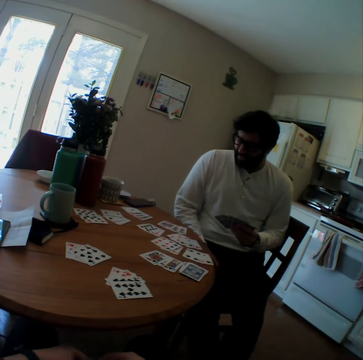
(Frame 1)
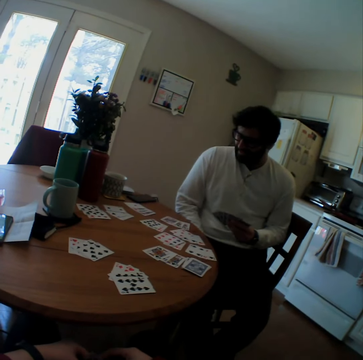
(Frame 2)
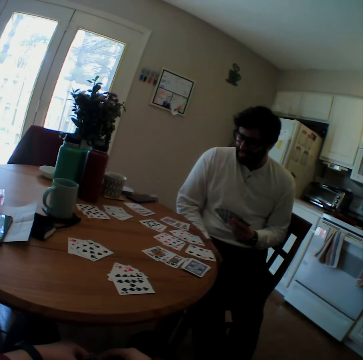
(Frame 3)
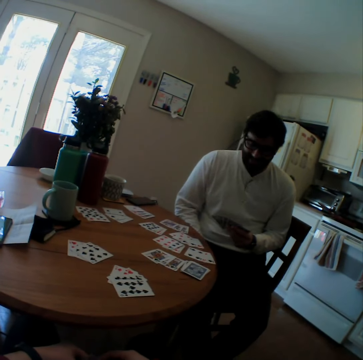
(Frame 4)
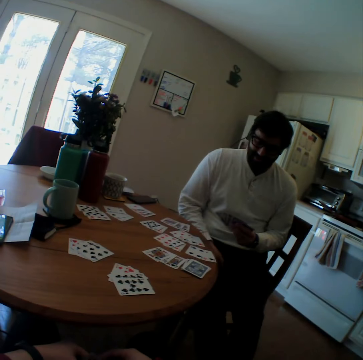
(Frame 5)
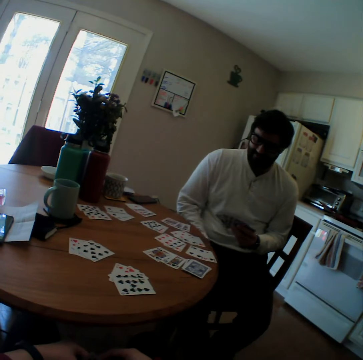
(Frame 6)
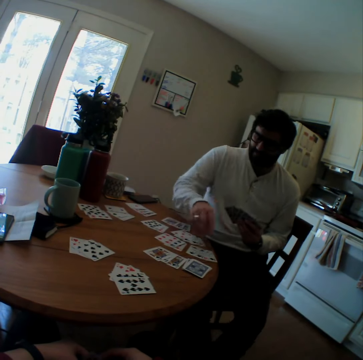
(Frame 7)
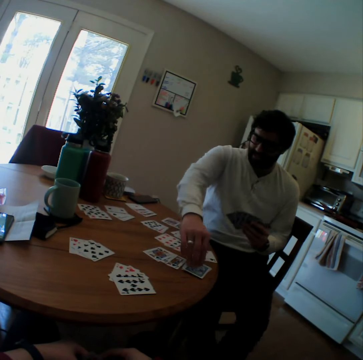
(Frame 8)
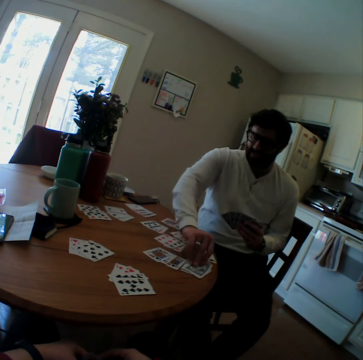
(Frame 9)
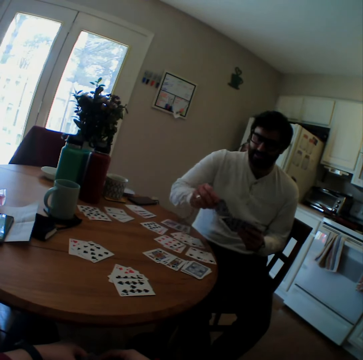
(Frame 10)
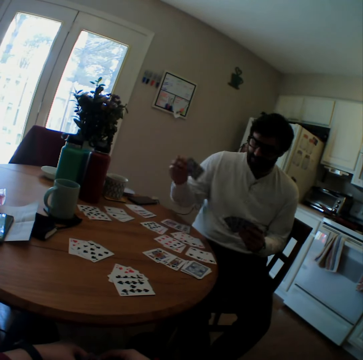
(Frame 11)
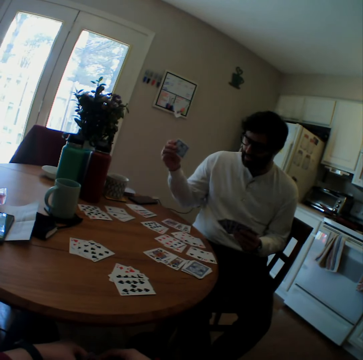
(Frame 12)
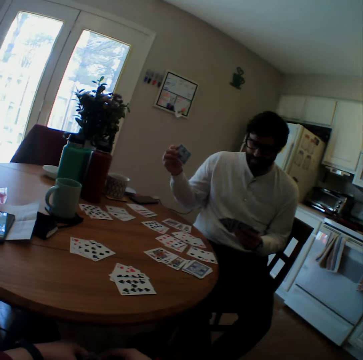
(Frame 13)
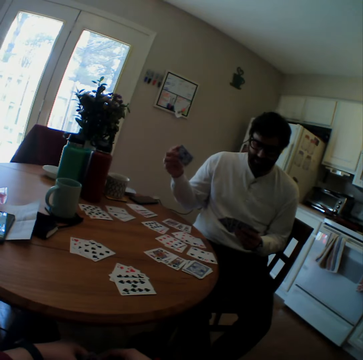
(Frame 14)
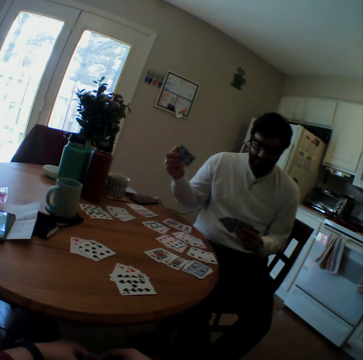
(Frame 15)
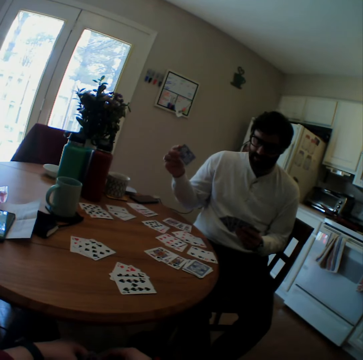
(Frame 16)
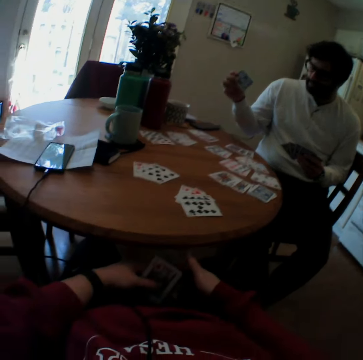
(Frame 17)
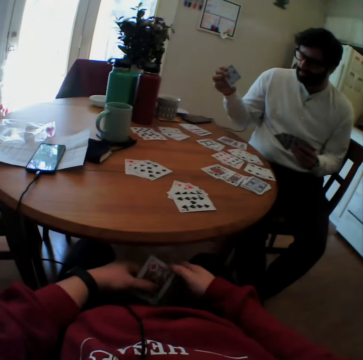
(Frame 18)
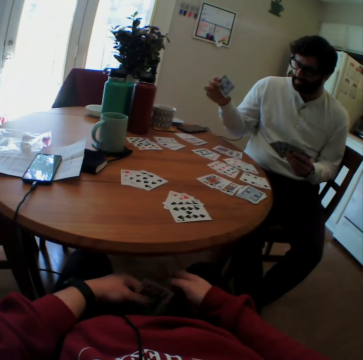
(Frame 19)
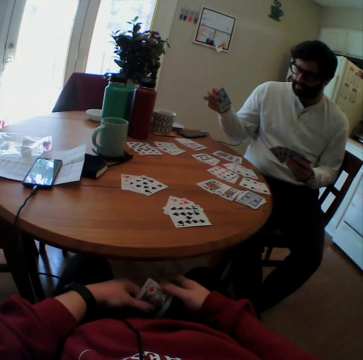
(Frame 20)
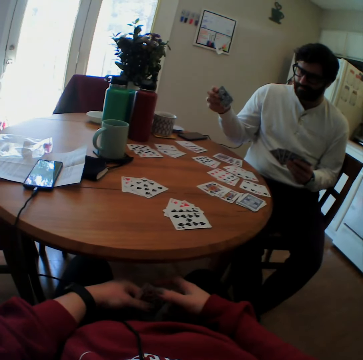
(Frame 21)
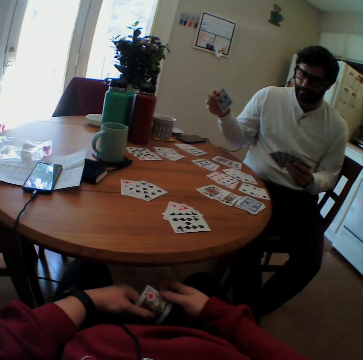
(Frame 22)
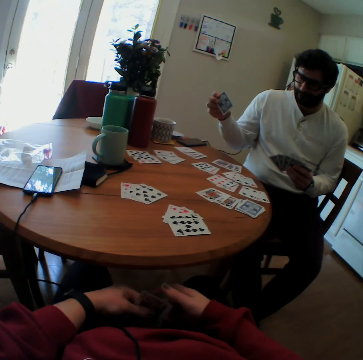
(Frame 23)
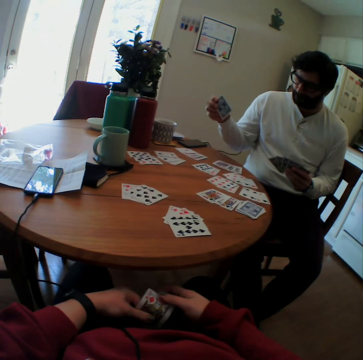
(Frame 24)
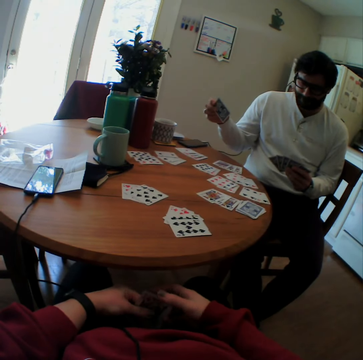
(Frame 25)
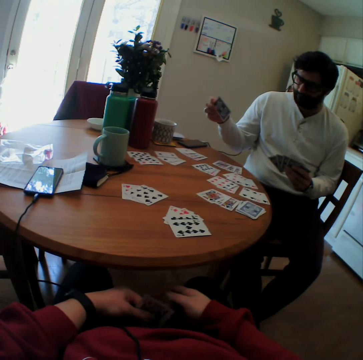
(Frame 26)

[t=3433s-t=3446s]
A person picks the card on the table.

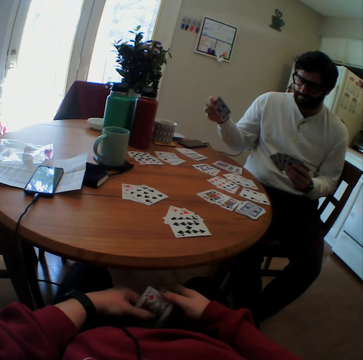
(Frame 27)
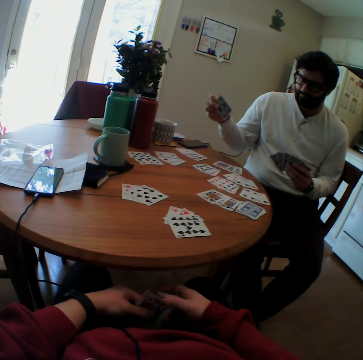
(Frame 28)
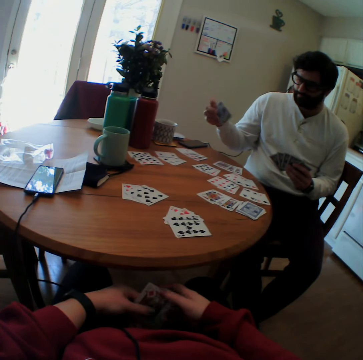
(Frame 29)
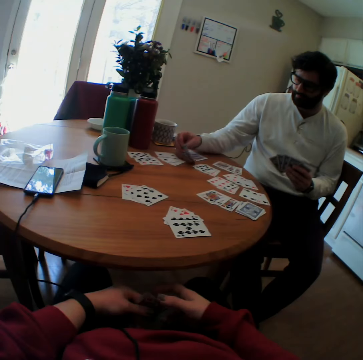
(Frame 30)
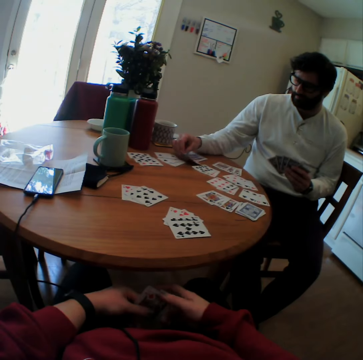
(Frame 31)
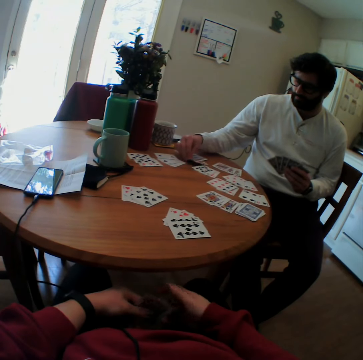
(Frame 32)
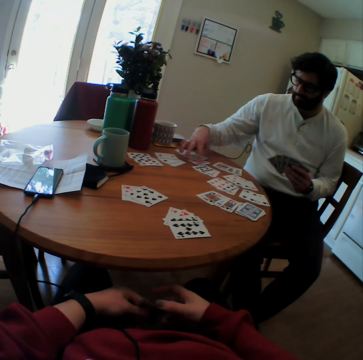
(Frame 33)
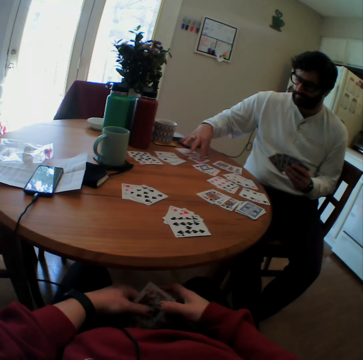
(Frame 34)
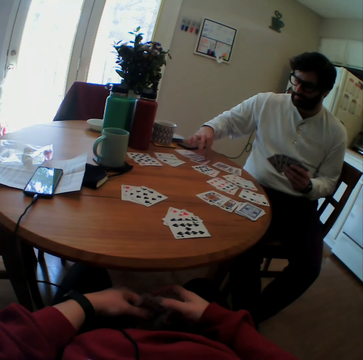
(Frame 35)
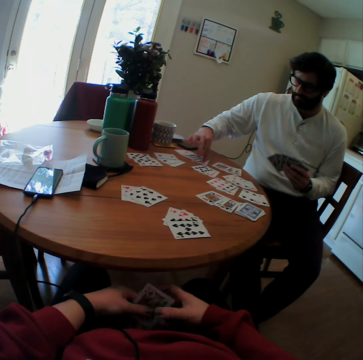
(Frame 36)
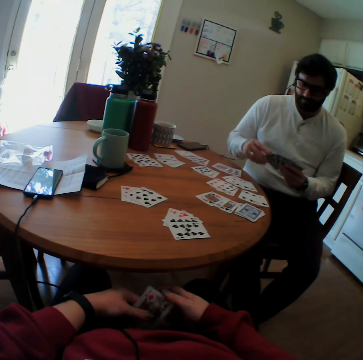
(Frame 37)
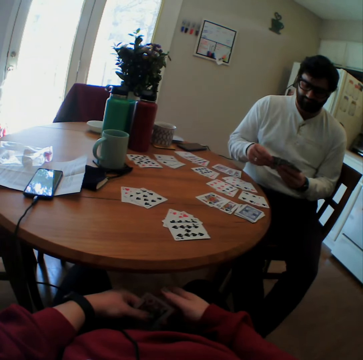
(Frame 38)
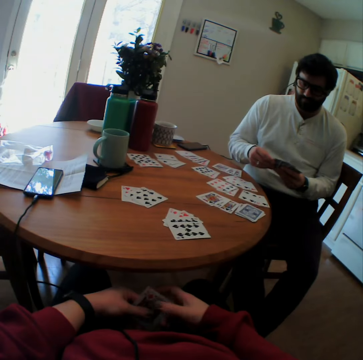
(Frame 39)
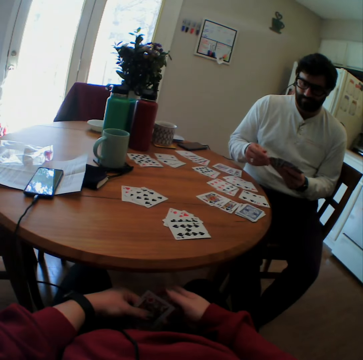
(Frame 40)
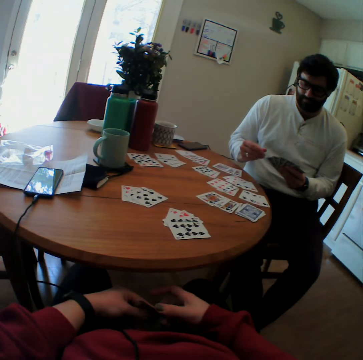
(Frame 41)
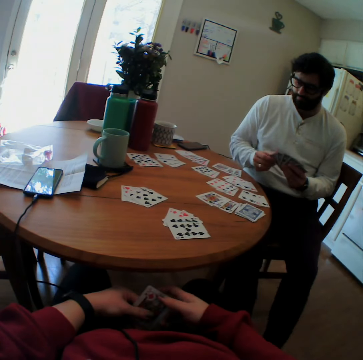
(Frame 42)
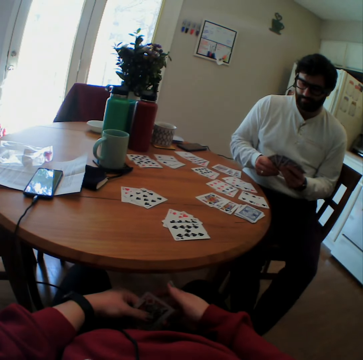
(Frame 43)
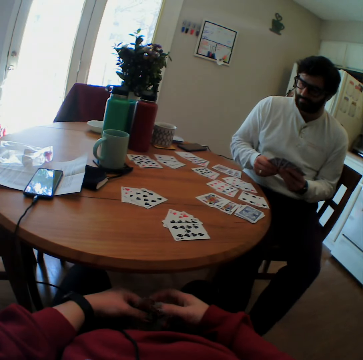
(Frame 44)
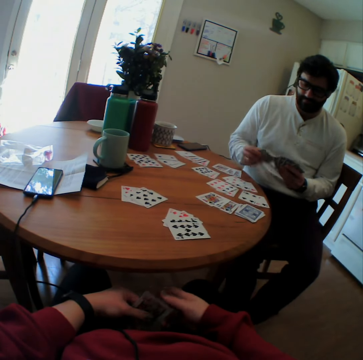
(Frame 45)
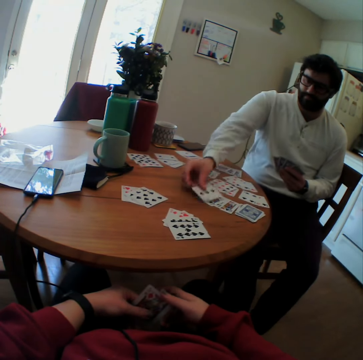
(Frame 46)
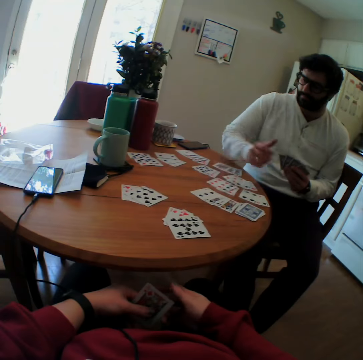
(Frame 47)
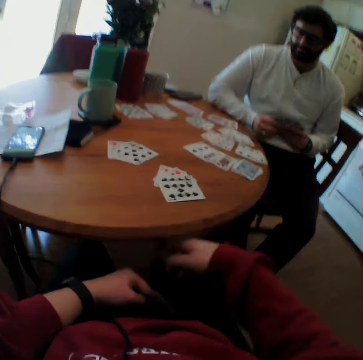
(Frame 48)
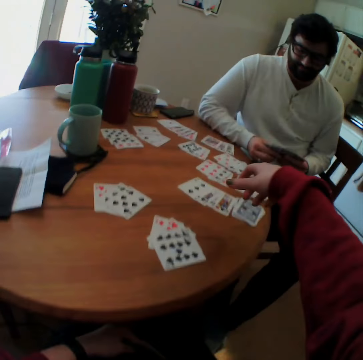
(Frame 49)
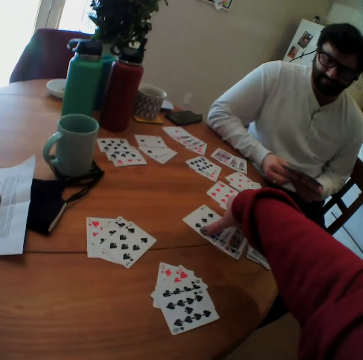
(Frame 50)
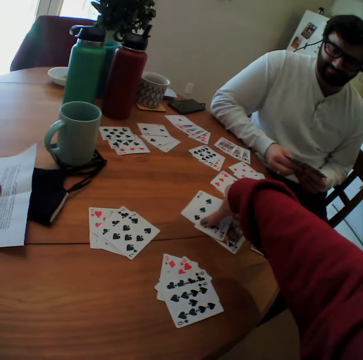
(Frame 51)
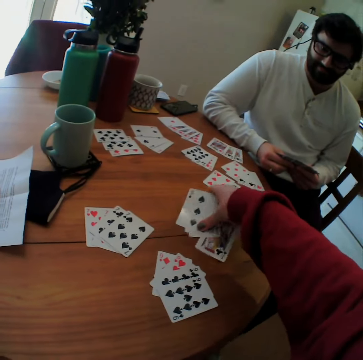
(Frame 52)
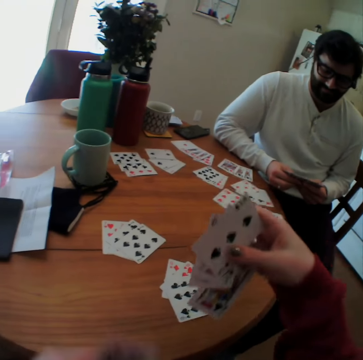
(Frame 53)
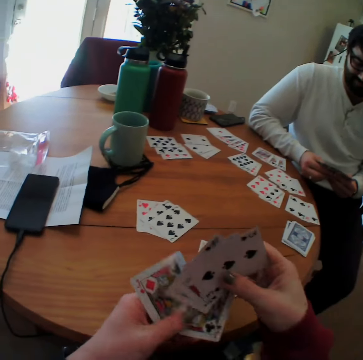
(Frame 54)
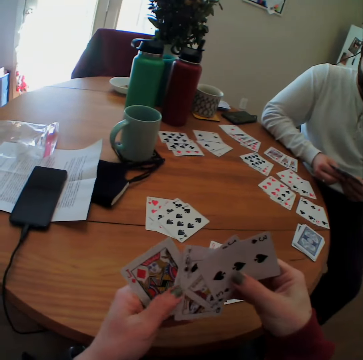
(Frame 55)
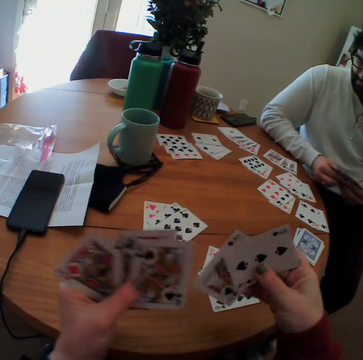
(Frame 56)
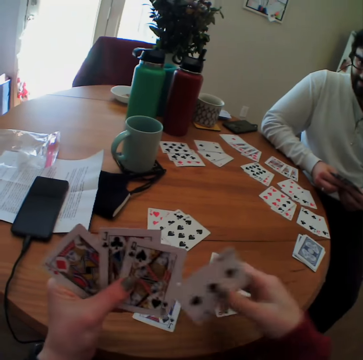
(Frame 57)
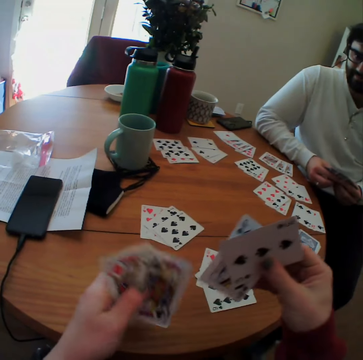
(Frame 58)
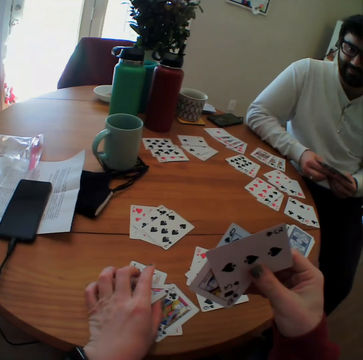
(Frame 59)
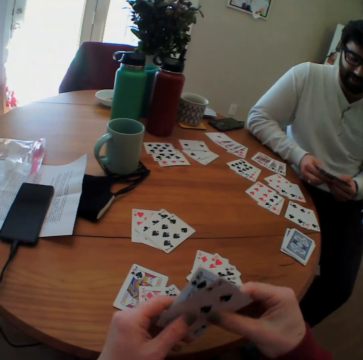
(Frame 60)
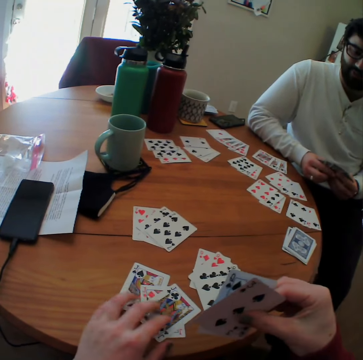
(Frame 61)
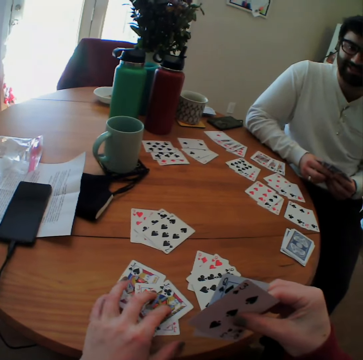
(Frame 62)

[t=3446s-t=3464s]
A person places the card on the table. The person puts the card on the table. The camera wearer picks the cards on the table and places the cards on the table.

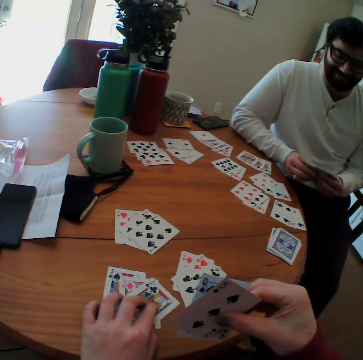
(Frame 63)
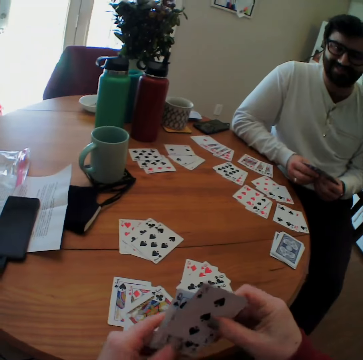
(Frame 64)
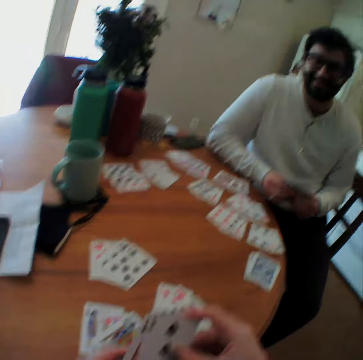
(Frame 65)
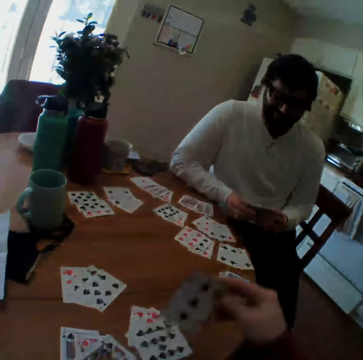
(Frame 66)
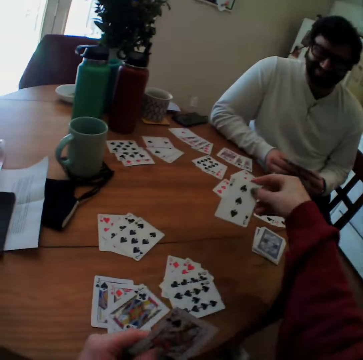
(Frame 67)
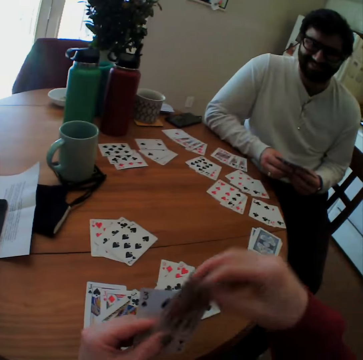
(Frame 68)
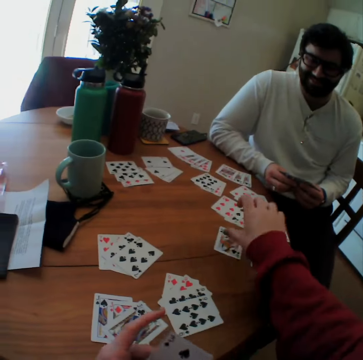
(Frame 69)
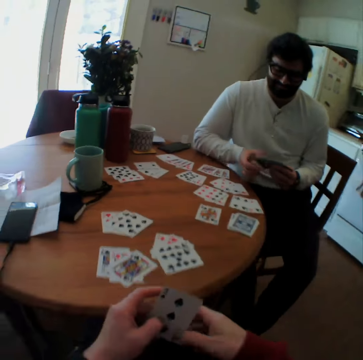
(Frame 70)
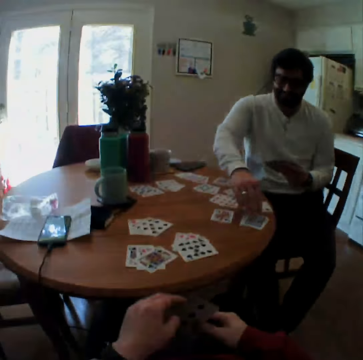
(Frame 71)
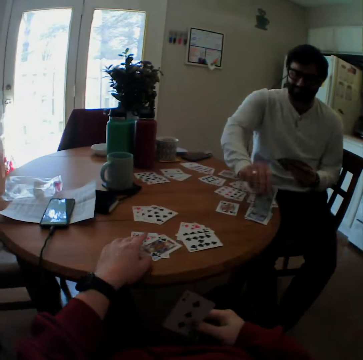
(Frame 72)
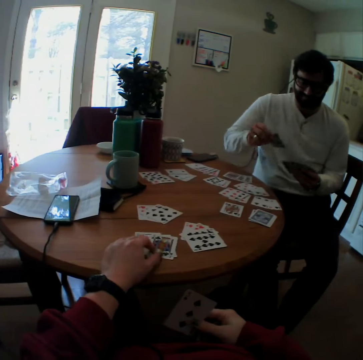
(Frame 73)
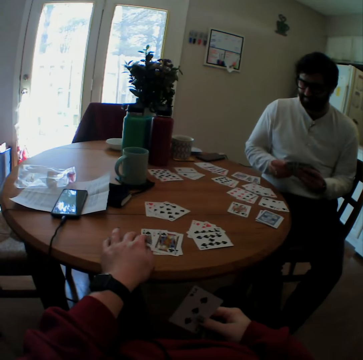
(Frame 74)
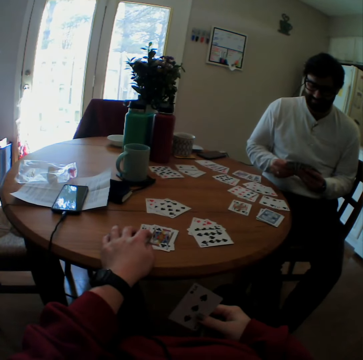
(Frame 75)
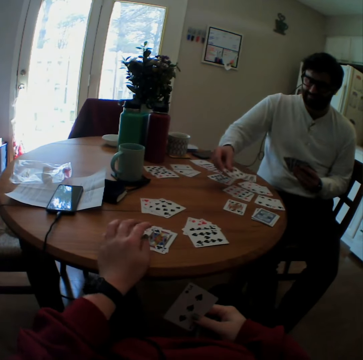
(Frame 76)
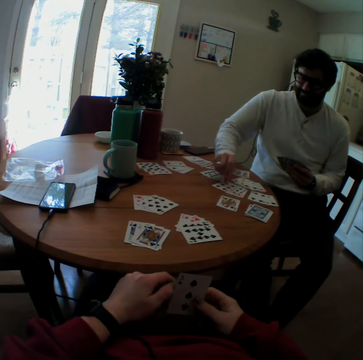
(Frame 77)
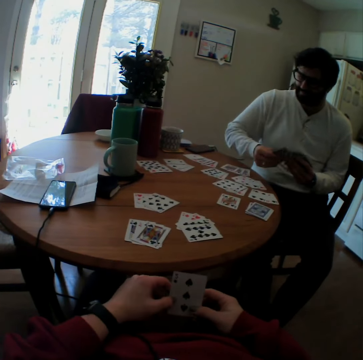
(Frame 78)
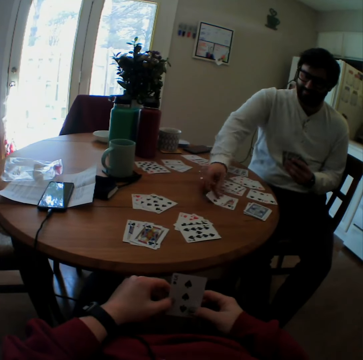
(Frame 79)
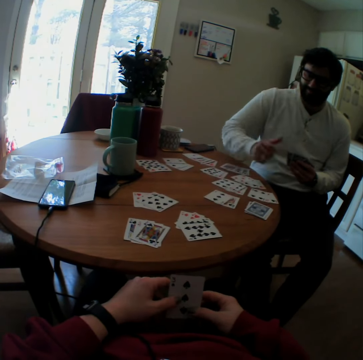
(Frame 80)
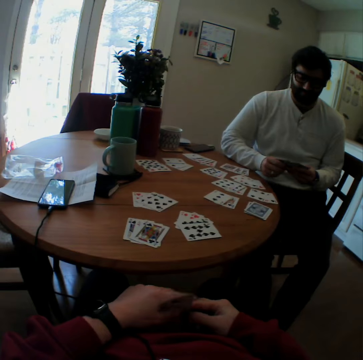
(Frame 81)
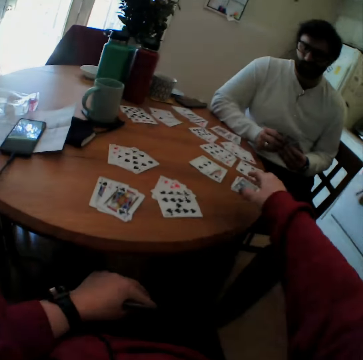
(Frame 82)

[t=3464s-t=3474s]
The camera wearer puts the card on the table. A person picks the card on the table and places the card on the table.
